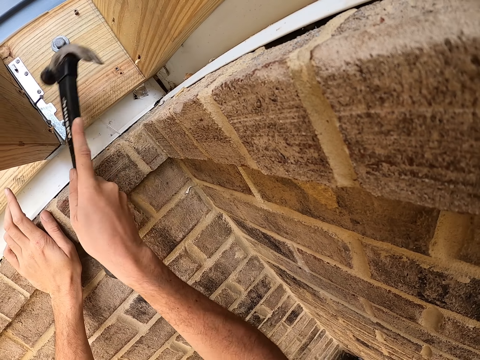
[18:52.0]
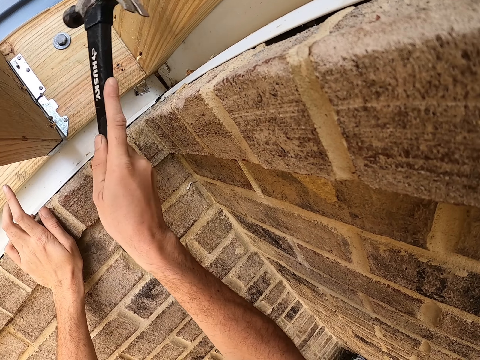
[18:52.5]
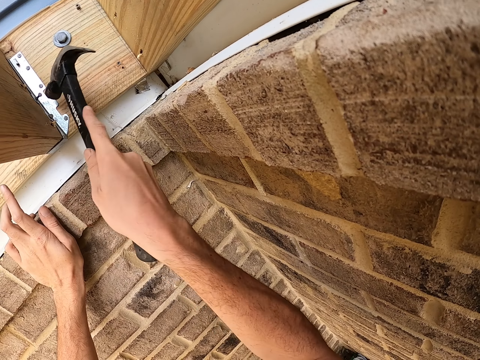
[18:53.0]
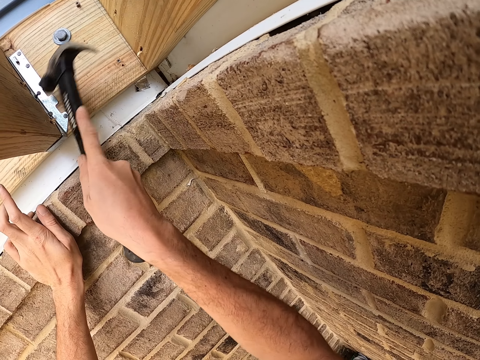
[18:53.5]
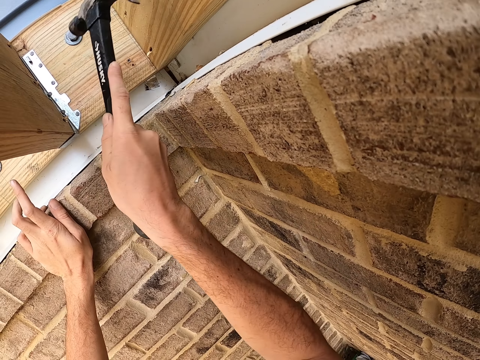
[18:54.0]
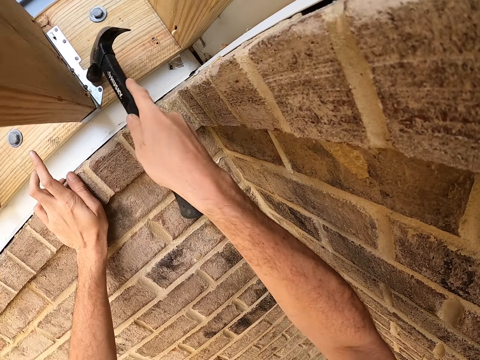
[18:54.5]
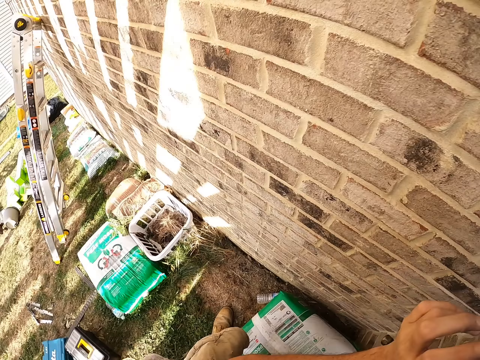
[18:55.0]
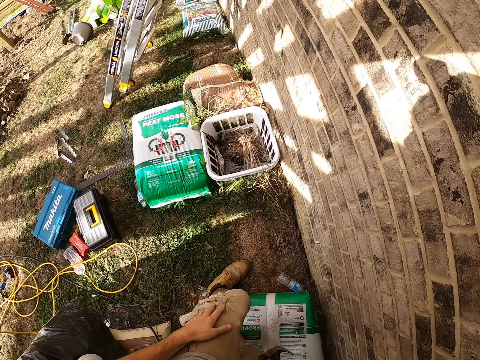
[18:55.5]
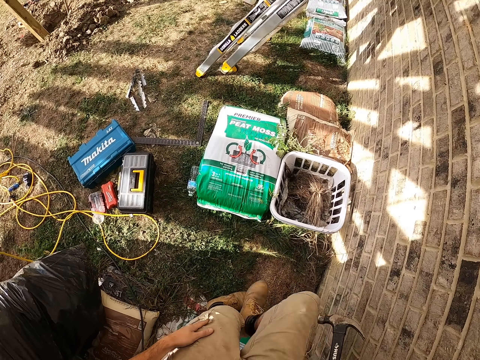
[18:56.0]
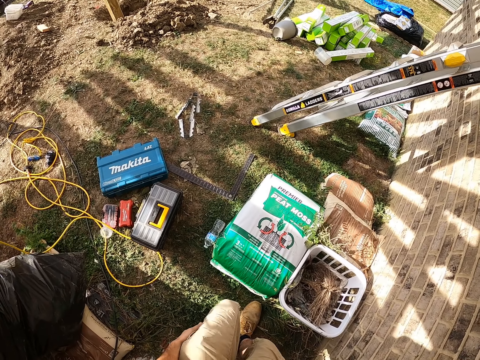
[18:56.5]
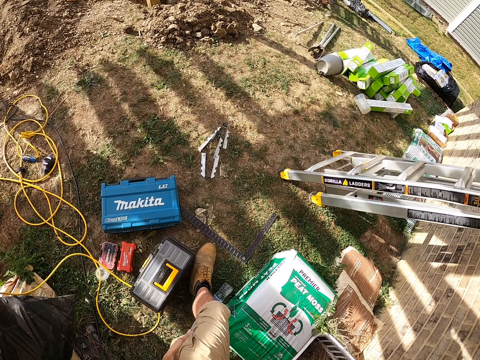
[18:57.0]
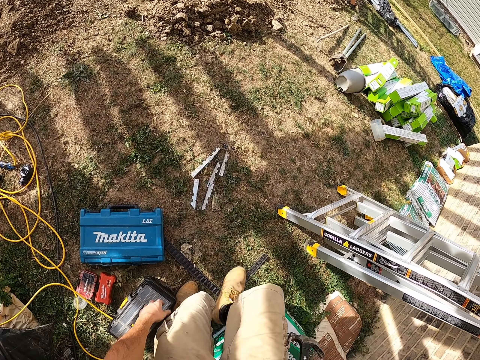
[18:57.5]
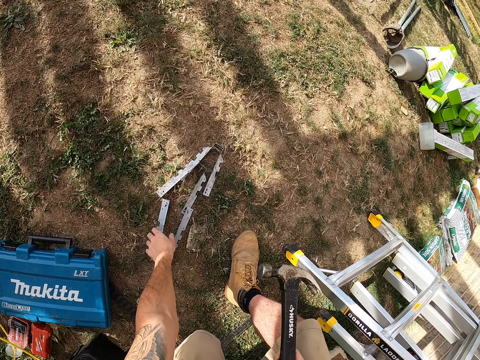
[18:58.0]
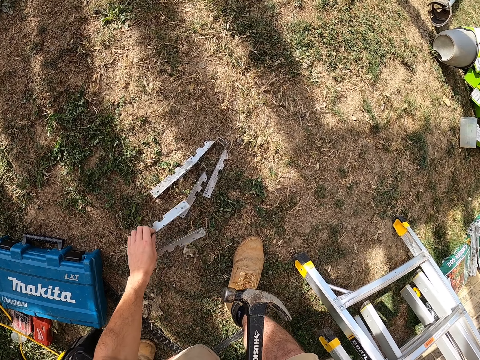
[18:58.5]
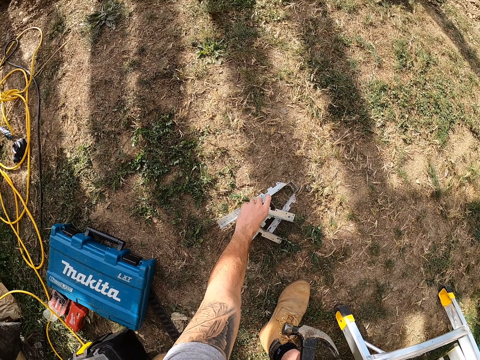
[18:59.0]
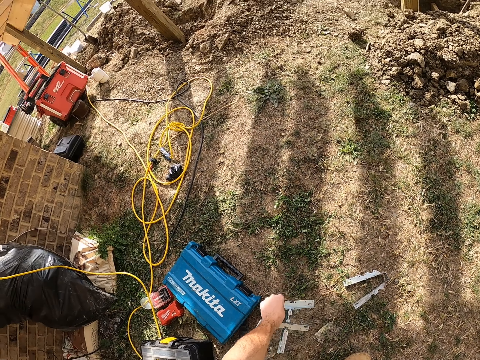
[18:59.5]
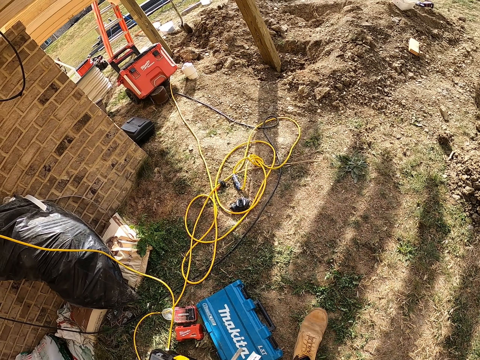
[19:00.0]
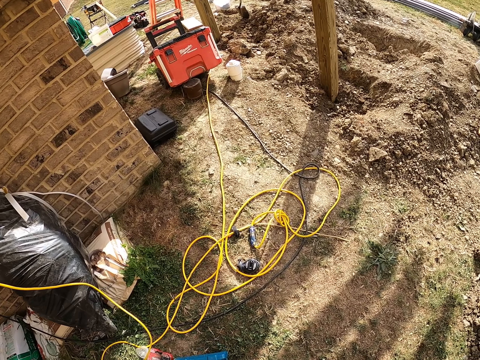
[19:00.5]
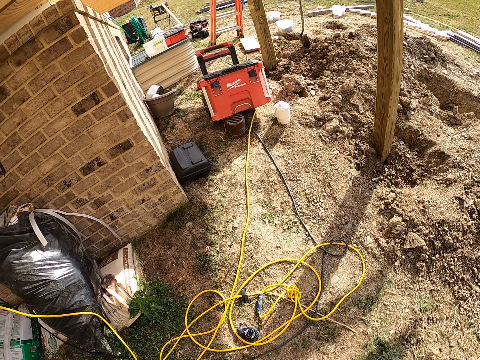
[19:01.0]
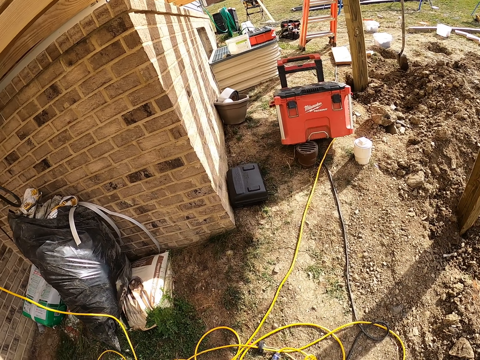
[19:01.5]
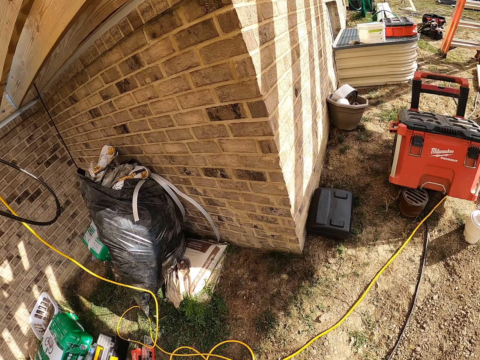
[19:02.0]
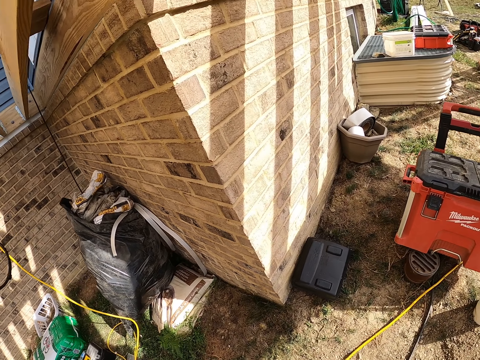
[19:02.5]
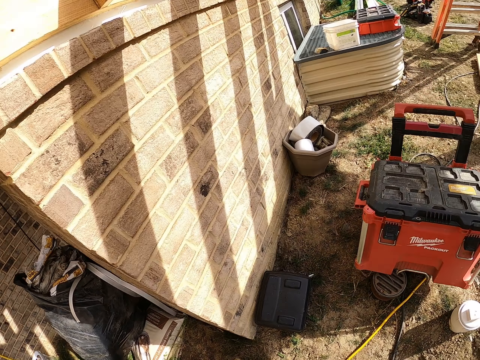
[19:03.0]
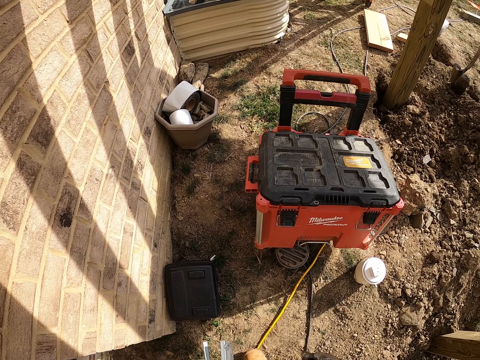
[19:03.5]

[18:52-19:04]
The camera wearer looks around. They walk around. They bend down. They pick up a hinge or metal on the ground. They move the left hand. They pick up the metal. They walk around.

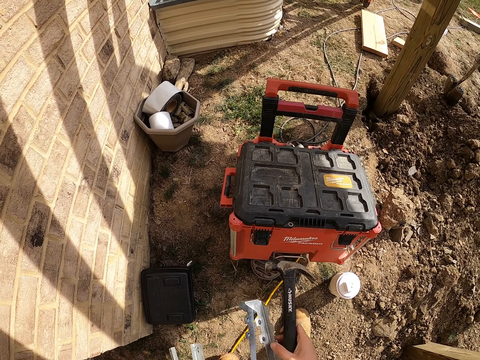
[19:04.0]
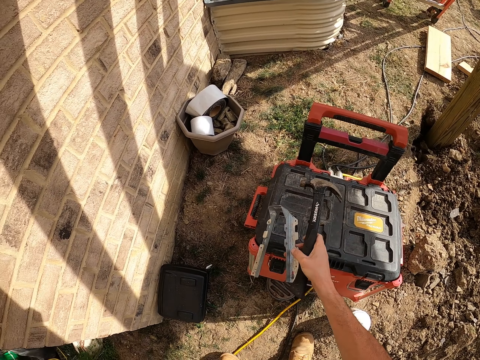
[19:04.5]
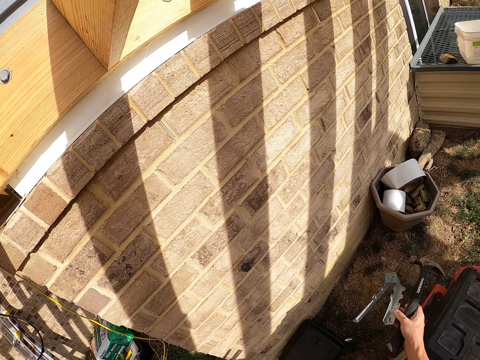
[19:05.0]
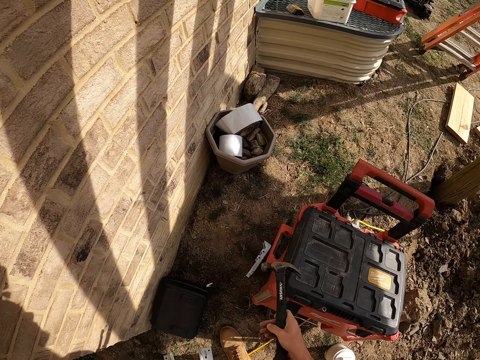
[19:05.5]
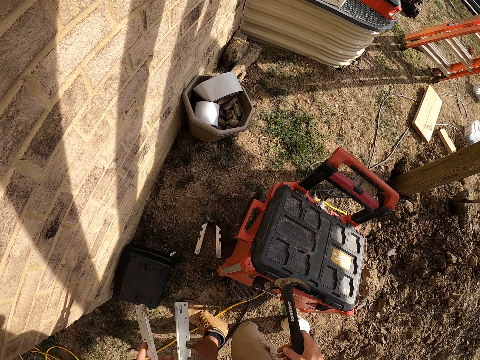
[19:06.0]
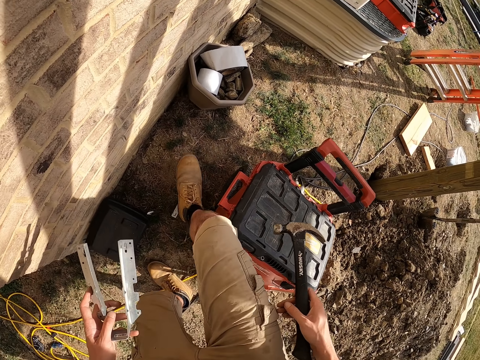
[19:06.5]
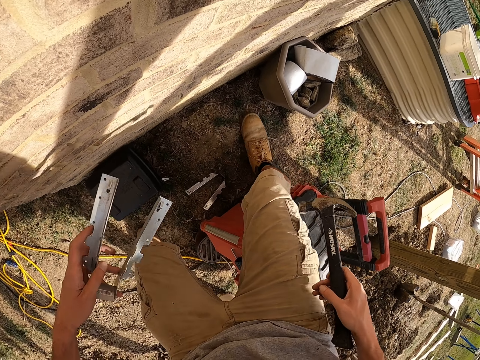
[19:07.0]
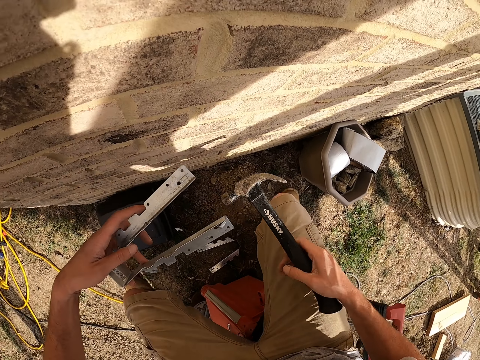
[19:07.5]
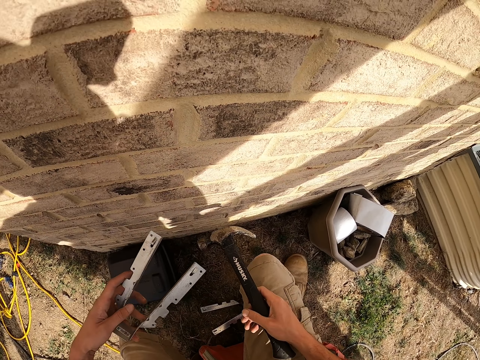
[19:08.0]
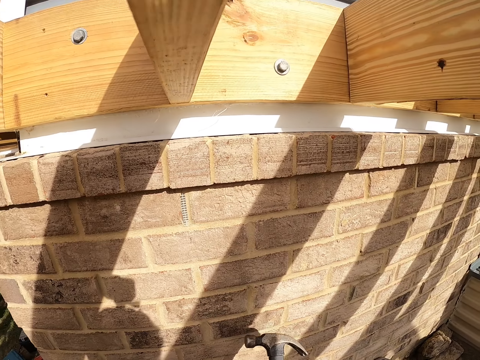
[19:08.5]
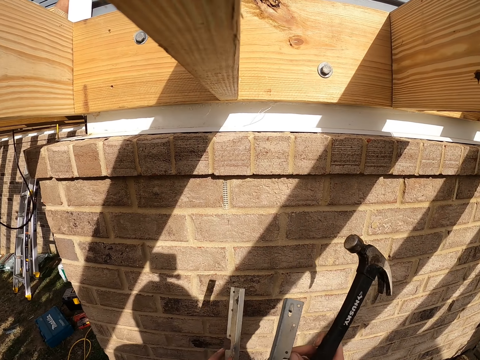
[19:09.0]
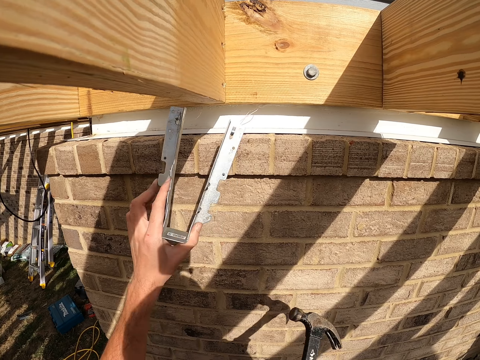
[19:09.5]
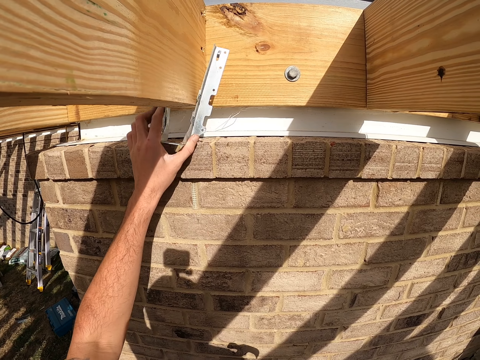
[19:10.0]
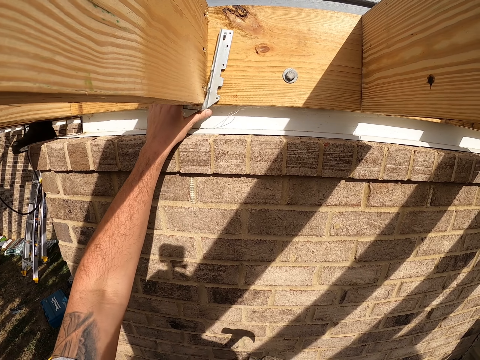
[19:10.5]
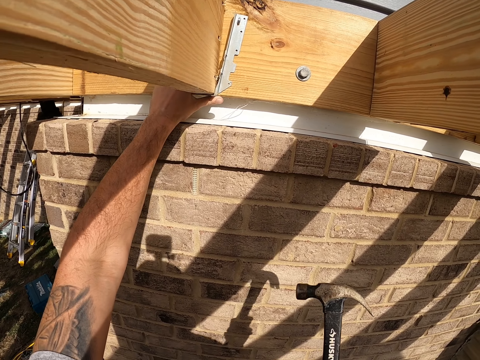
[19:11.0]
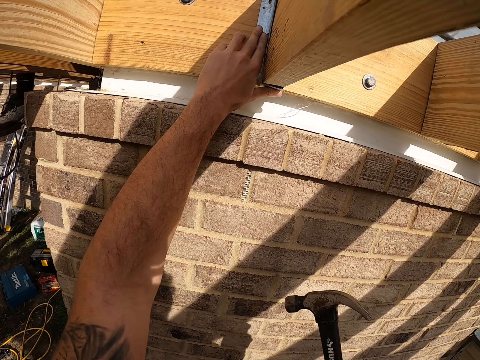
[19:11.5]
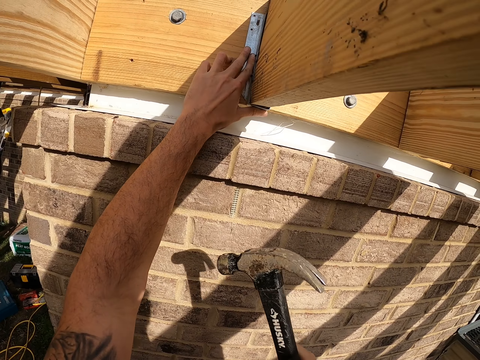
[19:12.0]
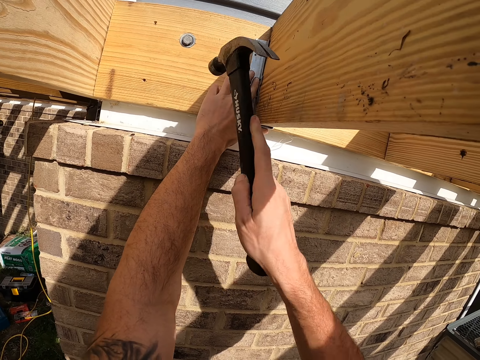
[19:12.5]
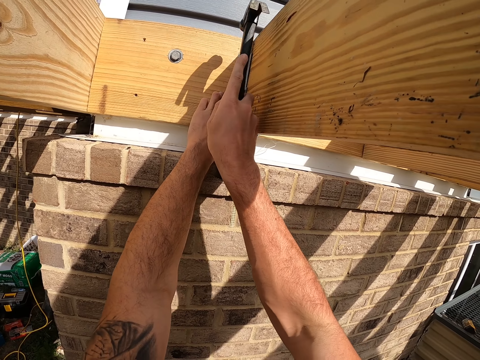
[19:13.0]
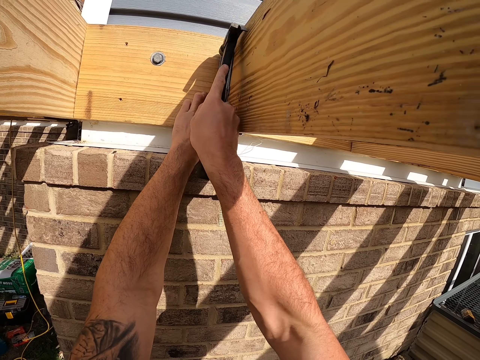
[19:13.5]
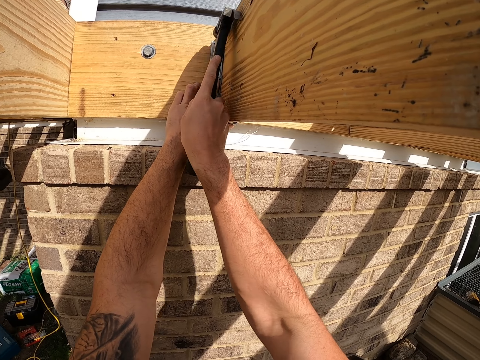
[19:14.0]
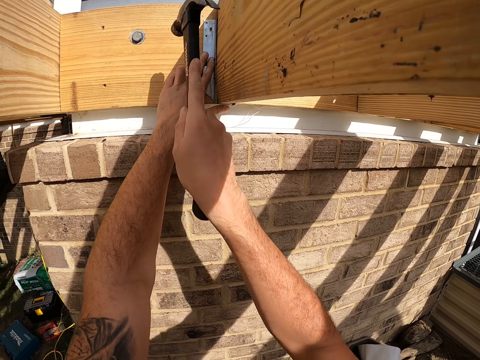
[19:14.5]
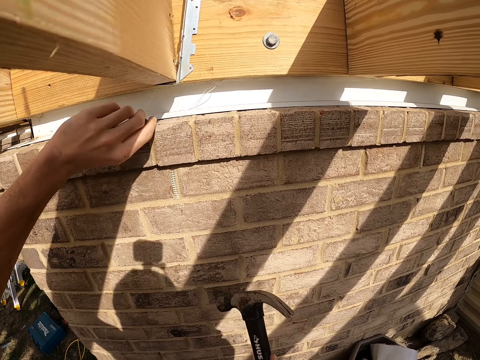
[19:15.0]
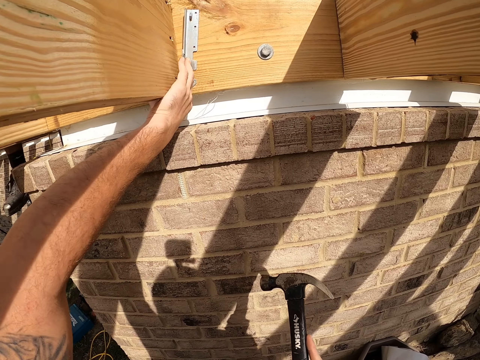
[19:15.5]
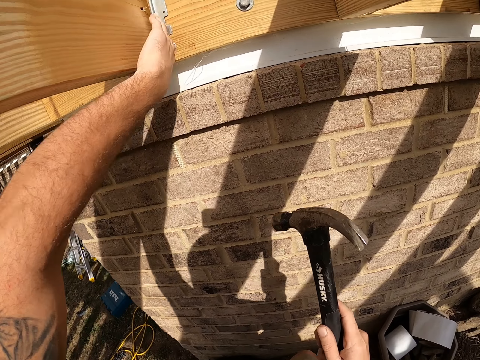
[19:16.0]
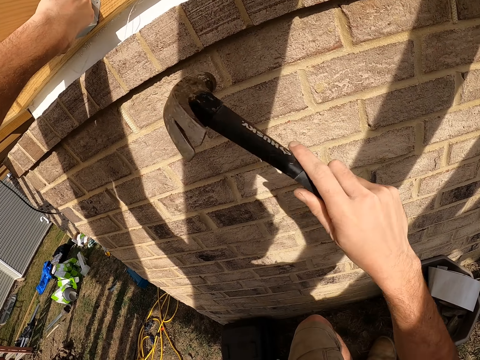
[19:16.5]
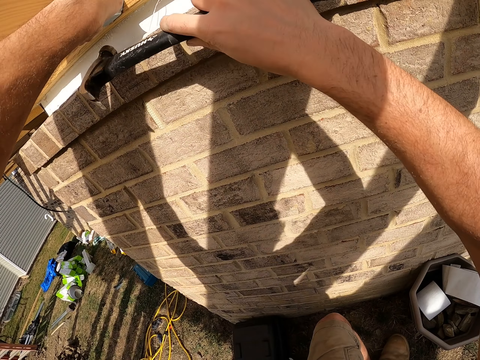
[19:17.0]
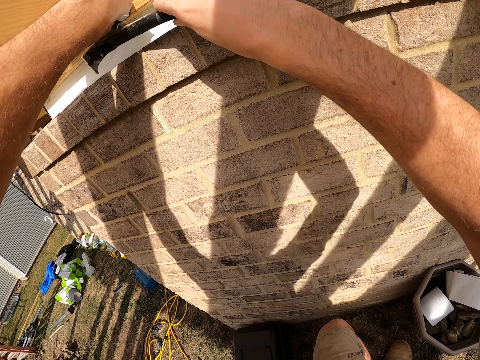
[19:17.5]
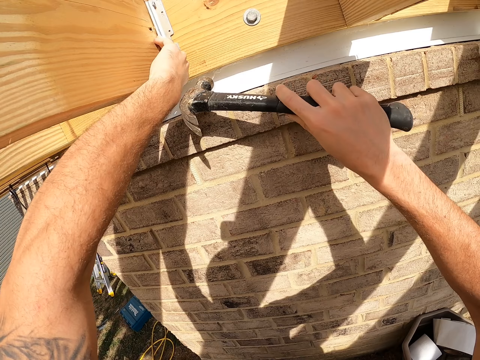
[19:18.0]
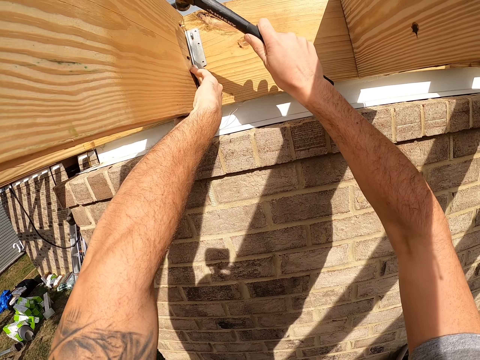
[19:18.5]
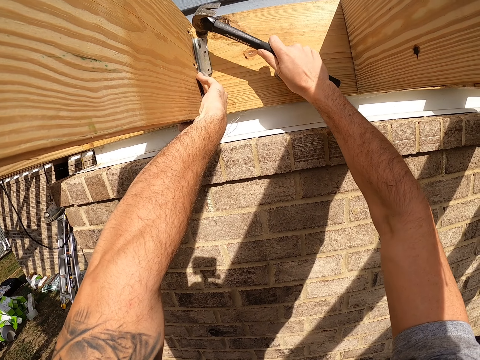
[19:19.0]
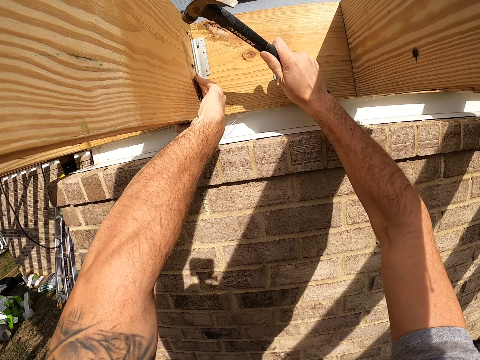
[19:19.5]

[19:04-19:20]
The camera wearer lifts the metal or hinge. They drop the hinge on the ground. They look at the metal. They make a step. They sit down. They lift the hammer. They lift the metal. They place the metal on the wood. They fix the hinge on the piece of wood. They lift the hammer. They hit the metal with the hammer. They move the hammer. They push the metal on the wood. They lift the hammer. They hit the metal with the hammer.
